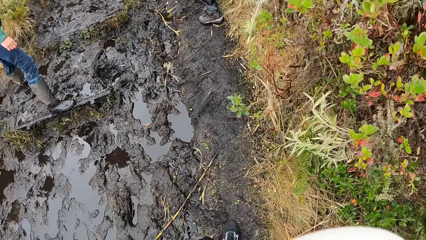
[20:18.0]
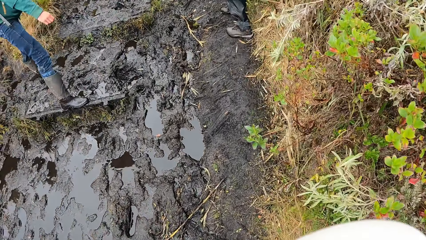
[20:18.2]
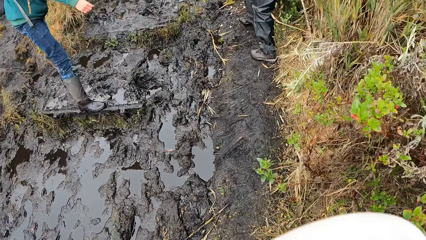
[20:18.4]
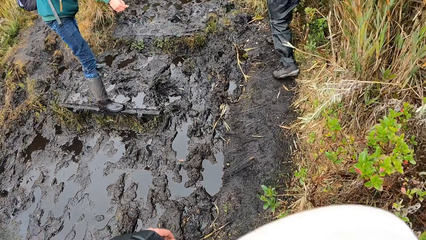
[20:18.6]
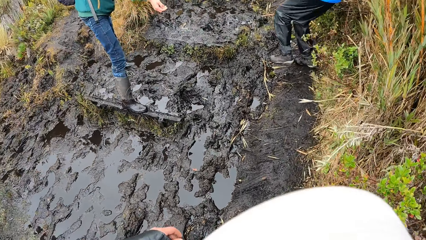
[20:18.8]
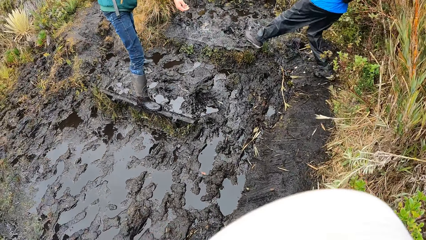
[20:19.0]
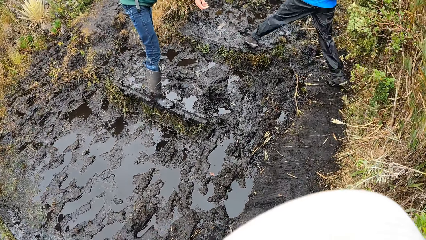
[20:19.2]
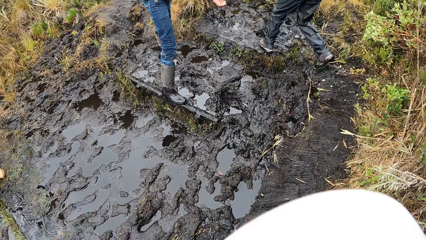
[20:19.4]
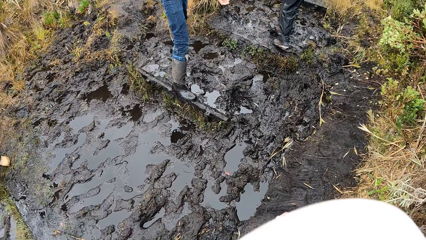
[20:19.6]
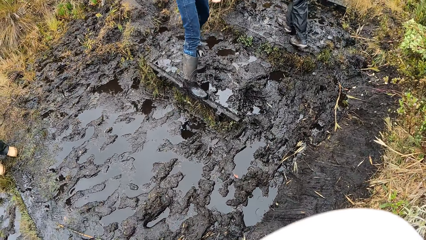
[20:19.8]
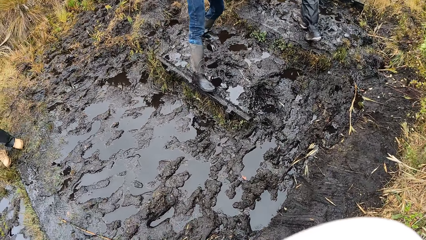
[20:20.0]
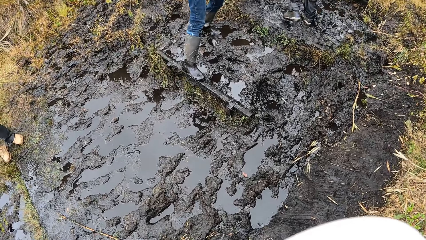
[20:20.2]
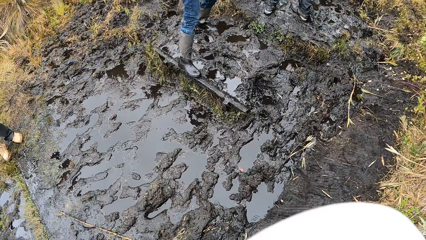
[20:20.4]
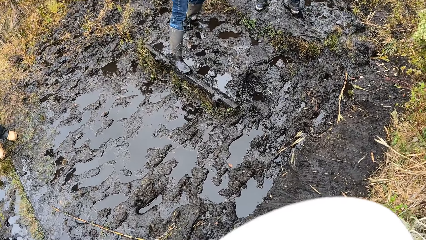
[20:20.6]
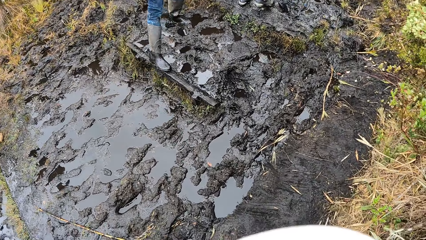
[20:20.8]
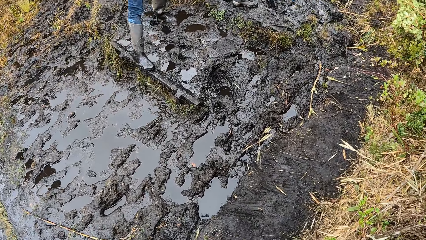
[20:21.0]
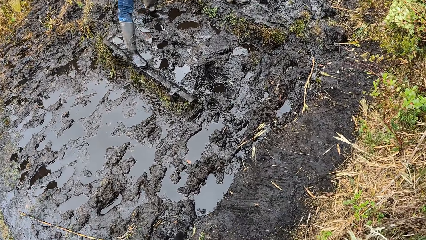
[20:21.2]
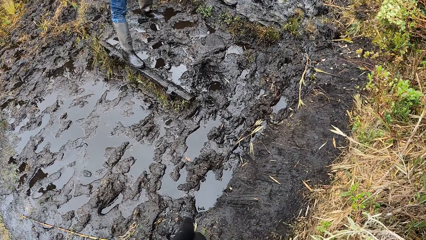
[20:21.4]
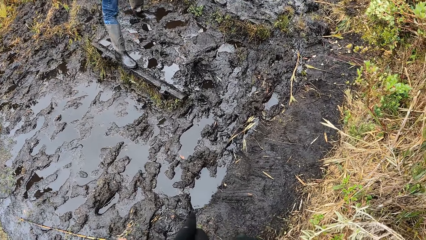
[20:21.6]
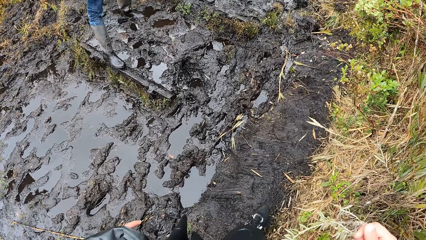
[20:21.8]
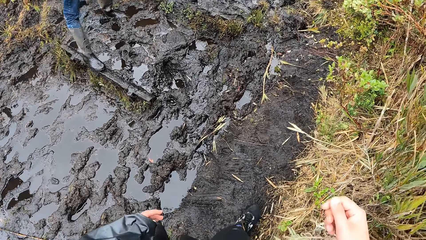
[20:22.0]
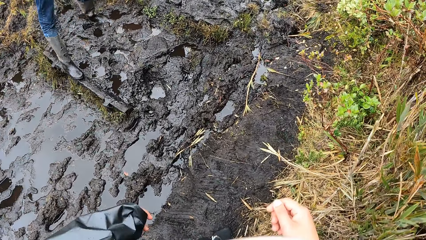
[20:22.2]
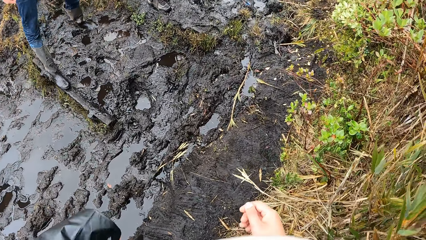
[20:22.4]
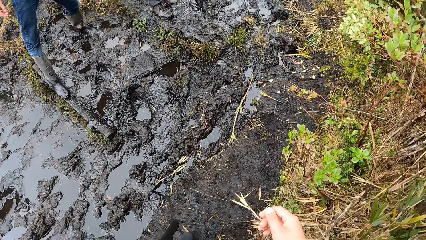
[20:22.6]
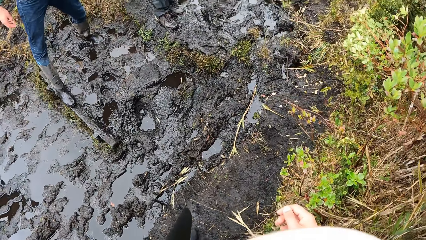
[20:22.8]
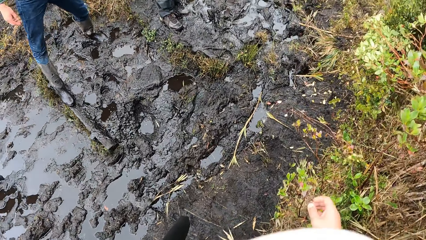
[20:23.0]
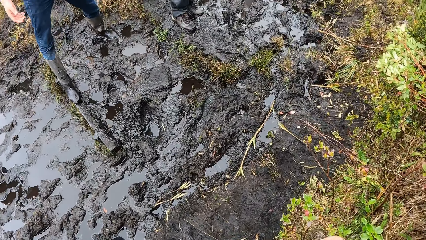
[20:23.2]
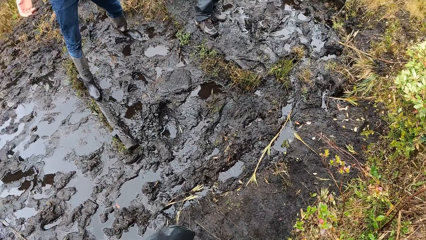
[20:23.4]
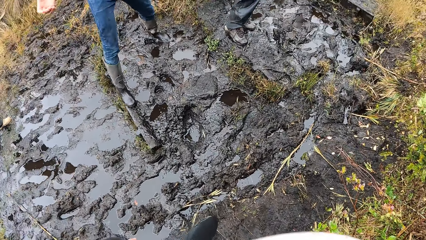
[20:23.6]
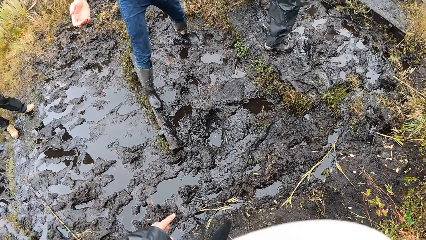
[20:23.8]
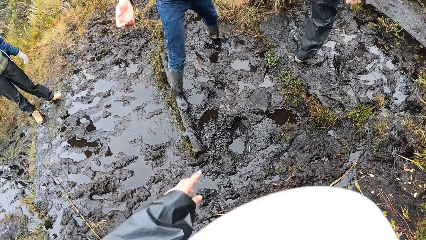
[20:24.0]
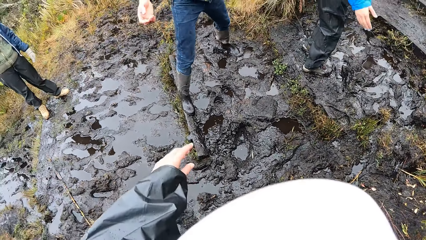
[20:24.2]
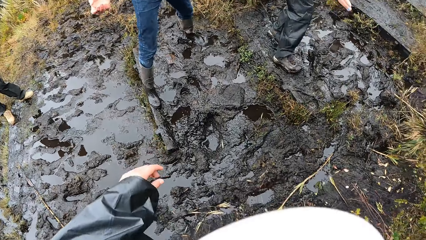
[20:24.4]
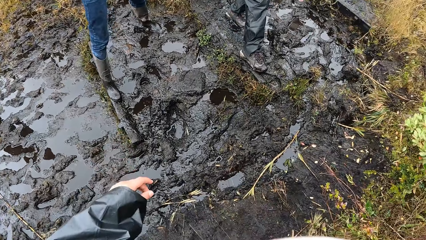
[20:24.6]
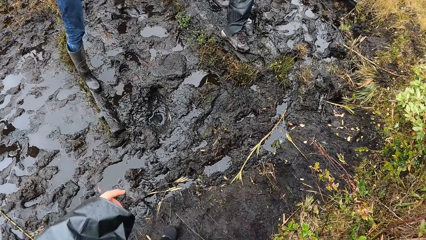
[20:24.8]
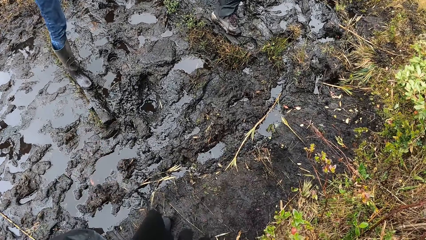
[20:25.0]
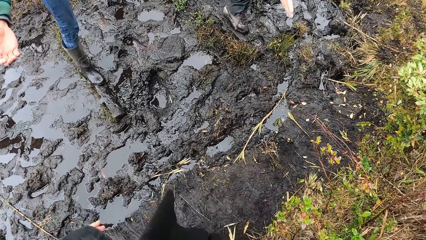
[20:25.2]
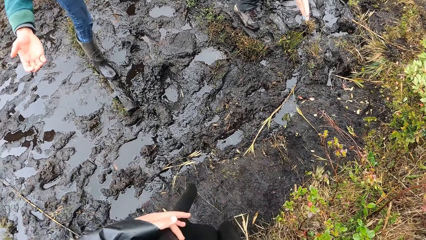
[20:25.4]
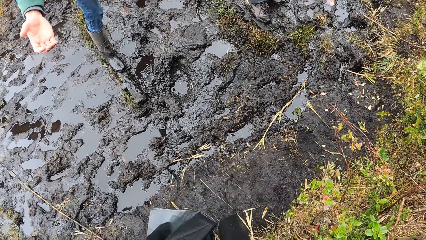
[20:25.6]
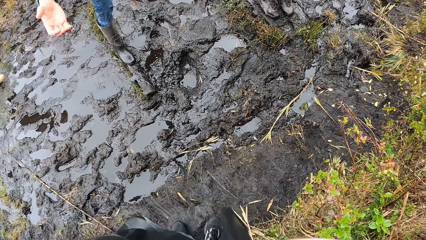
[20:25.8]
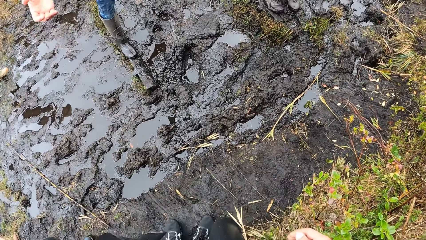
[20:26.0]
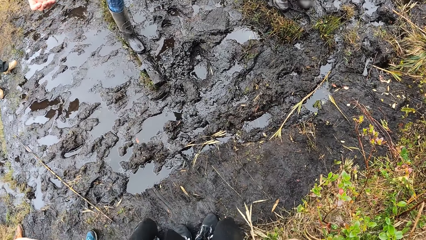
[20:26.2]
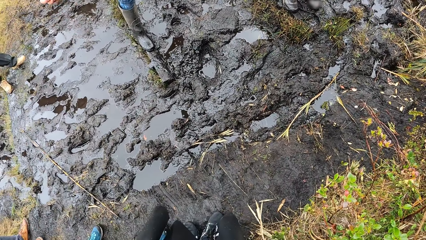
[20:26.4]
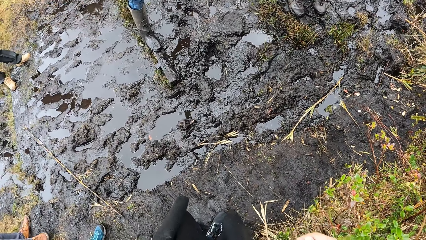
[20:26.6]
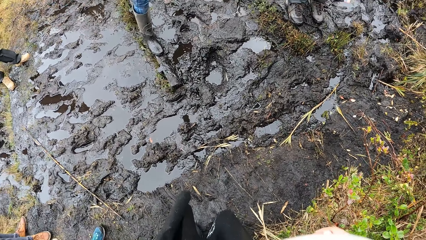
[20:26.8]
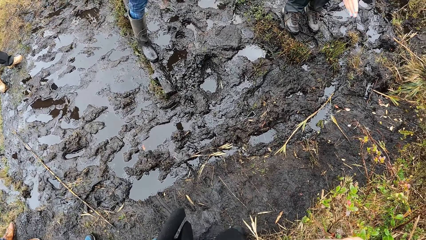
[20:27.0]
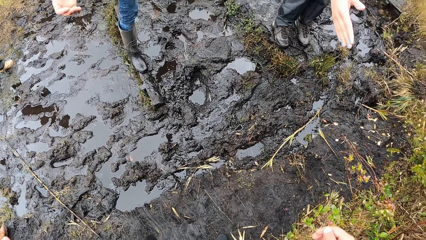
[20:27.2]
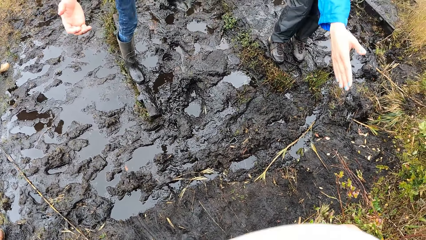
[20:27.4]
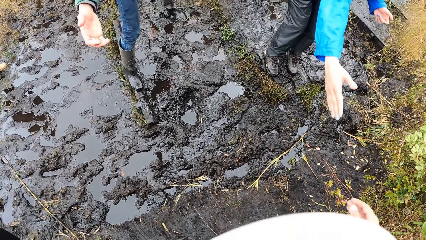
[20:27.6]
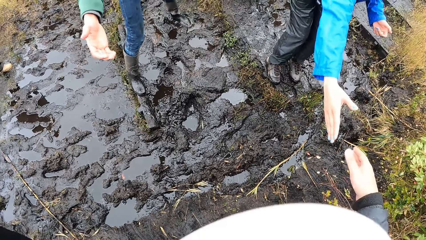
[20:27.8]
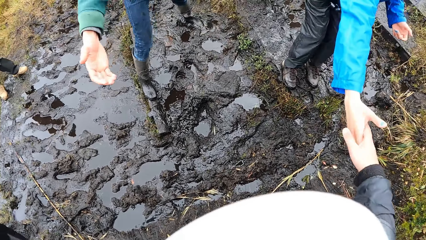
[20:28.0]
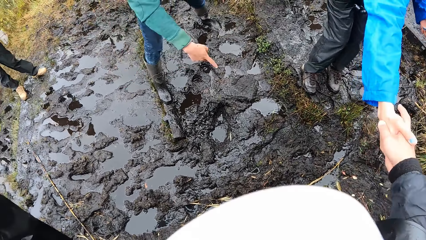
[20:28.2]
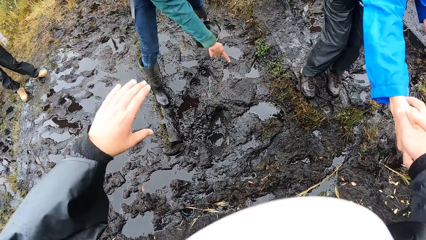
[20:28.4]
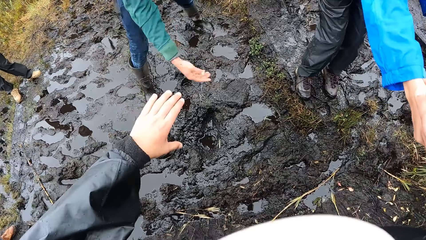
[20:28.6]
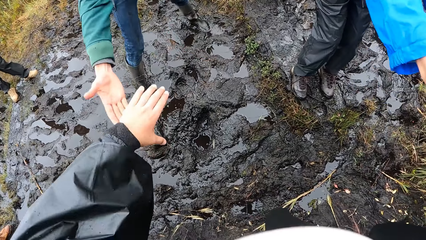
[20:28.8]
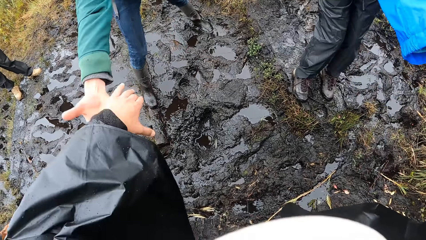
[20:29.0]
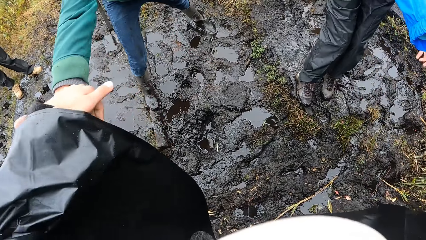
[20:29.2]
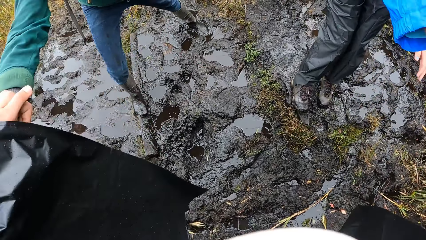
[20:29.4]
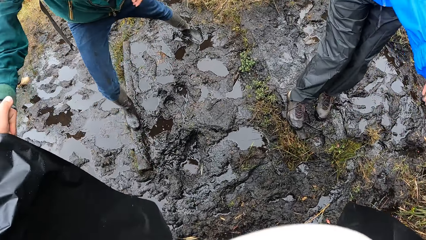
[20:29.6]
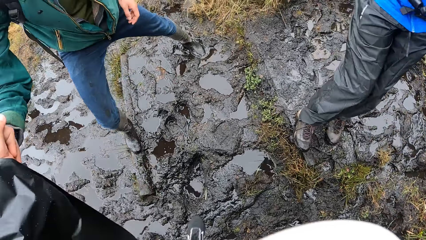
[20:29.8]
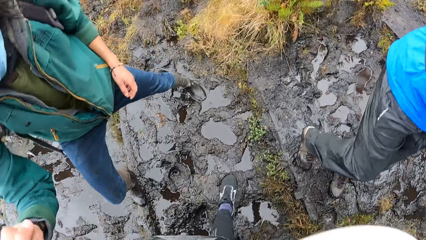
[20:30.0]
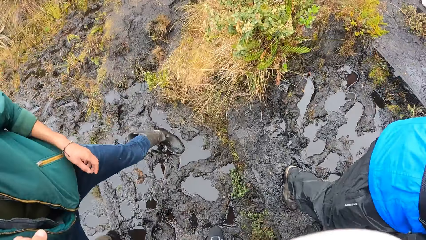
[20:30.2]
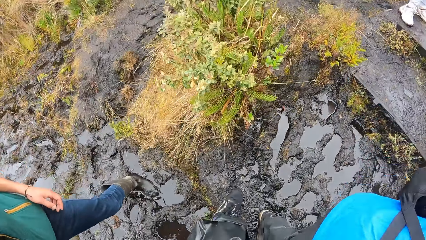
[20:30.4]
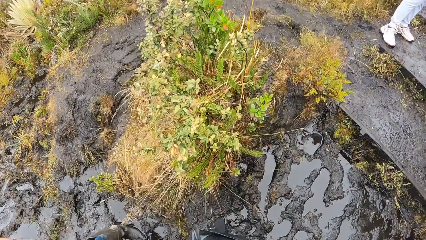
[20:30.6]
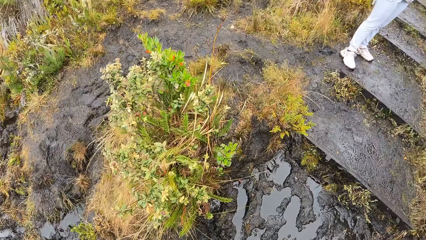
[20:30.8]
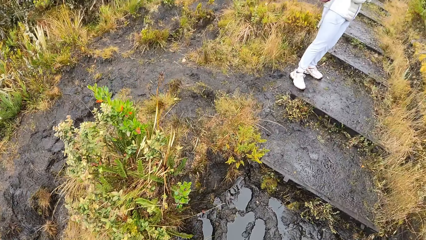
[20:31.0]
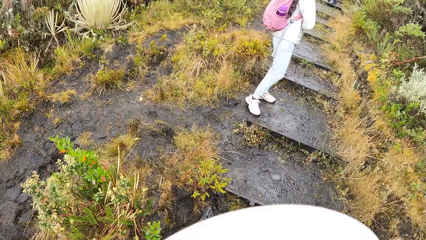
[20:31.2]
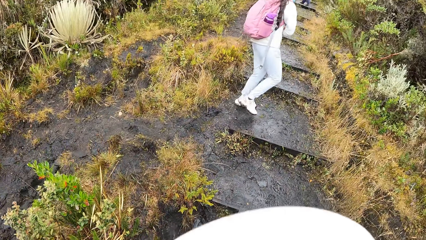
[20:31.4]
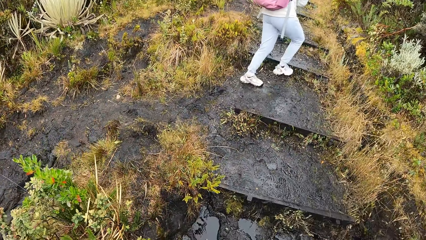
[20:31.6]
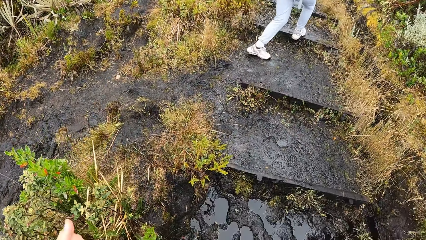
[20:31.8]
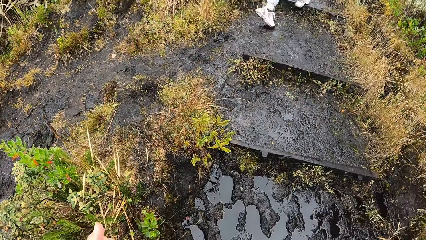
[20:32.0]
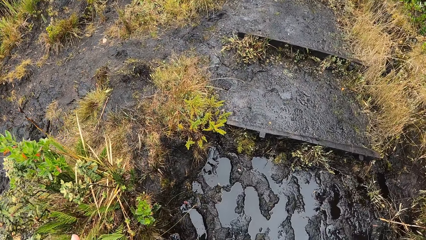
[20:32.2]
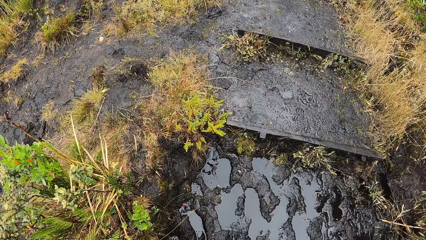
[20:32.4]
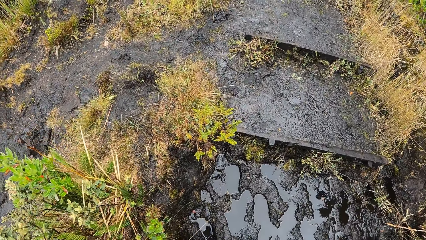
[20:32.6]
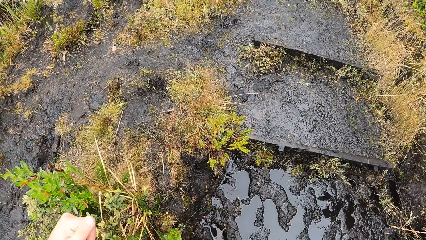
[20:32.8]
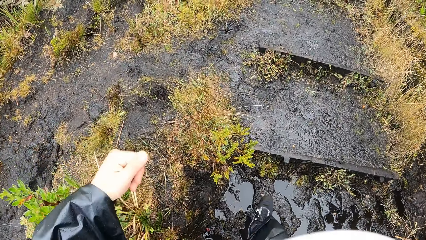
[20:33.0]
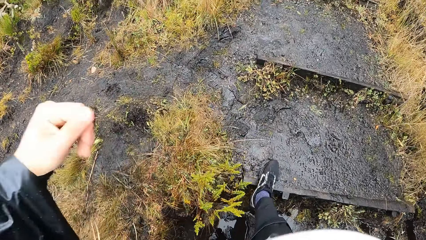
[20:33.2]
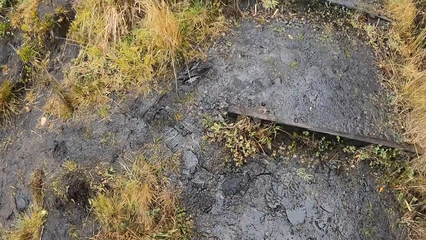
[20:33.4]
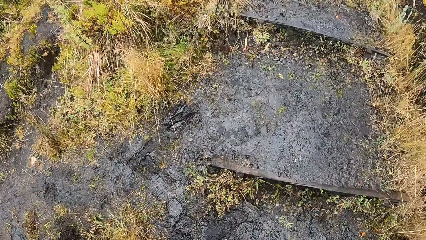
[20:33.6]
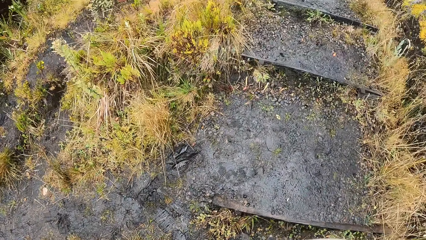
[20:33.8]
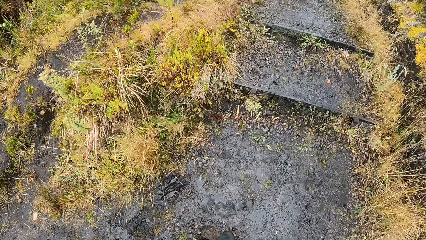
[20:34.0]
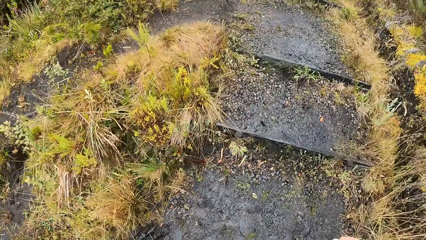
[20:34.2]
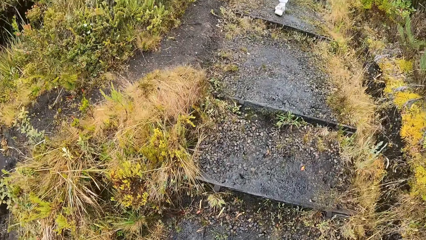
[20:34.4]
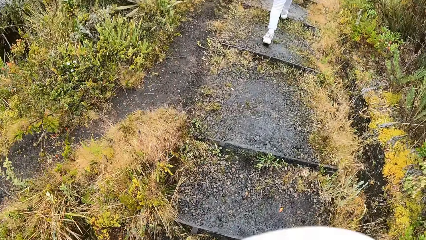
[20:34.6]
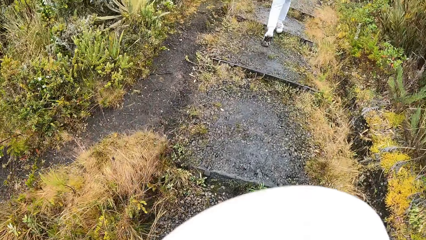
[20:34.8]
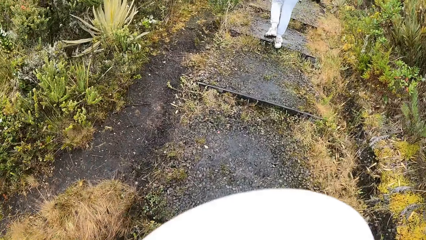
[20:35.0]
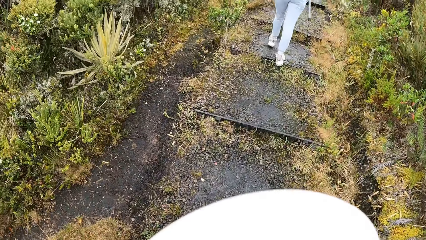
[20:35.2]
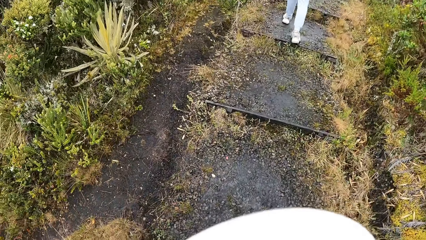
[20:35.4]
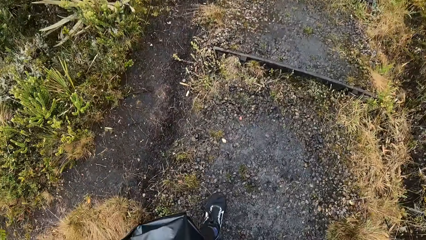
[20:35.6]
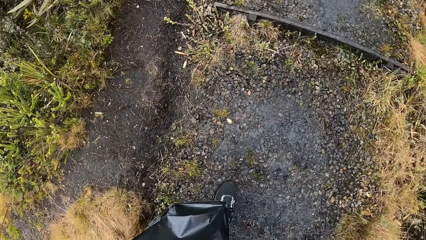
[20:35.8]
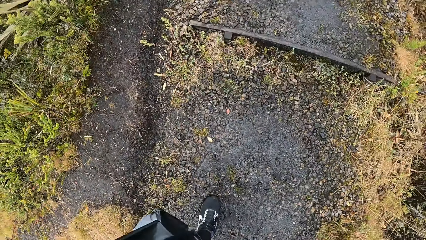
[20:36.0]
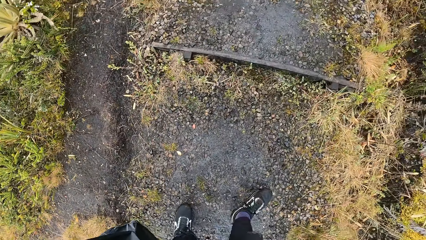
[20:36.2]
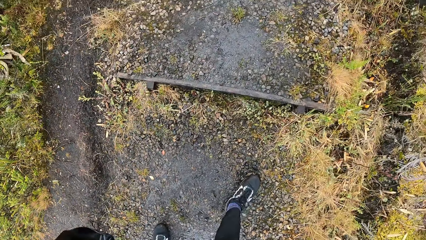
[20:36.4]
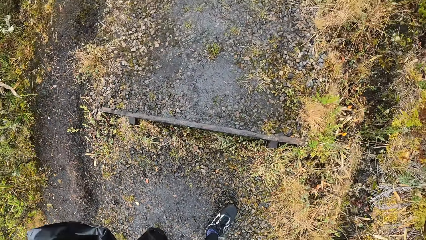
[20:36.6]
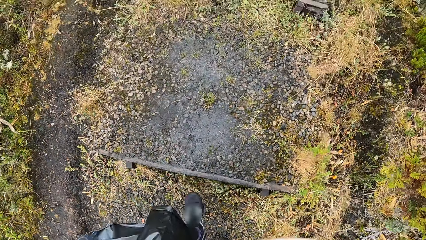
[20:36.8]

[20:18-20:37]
The camera wearer walks up the trail in the mountain. A woman steps on the mud. The camera wearer walks on the mud. She holds the woman's right hand with her right hand. She holds another woman's right hand with her left hand. She jumps over a puddle on the trail path. She jumps over a puddle on the trail path again. She walks up the trail in the mountain.
